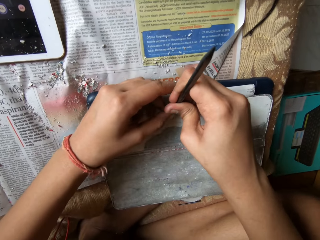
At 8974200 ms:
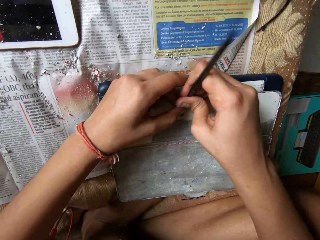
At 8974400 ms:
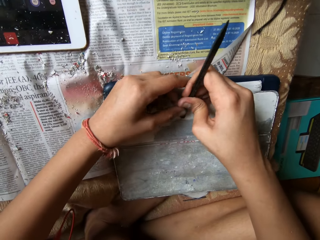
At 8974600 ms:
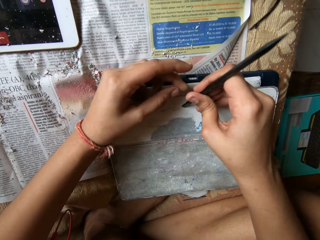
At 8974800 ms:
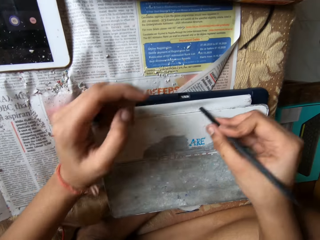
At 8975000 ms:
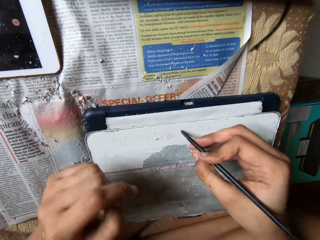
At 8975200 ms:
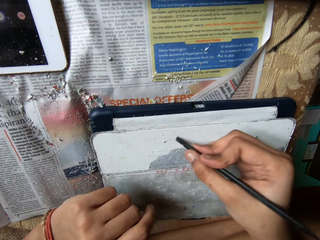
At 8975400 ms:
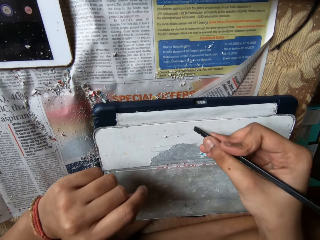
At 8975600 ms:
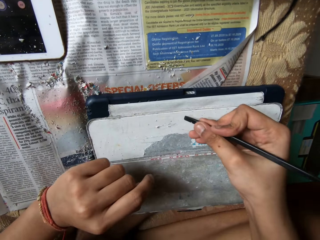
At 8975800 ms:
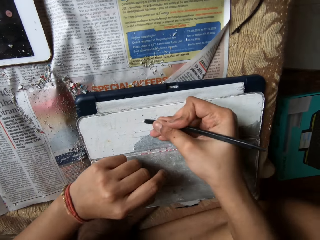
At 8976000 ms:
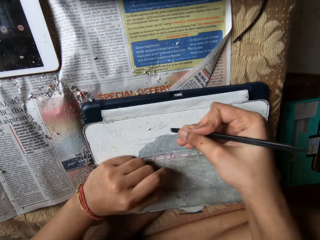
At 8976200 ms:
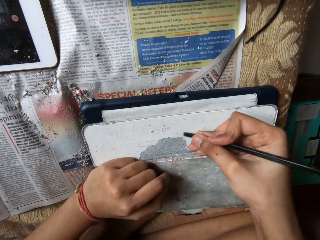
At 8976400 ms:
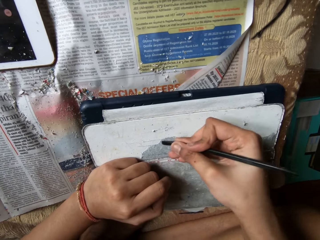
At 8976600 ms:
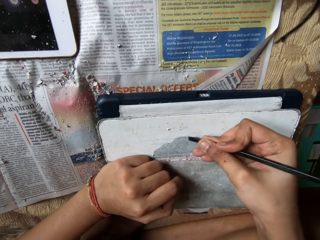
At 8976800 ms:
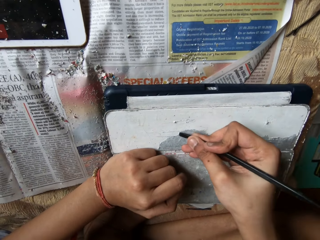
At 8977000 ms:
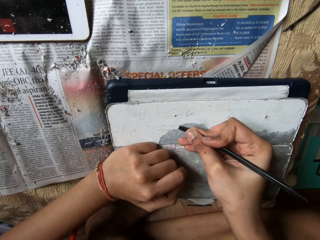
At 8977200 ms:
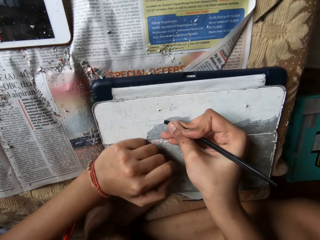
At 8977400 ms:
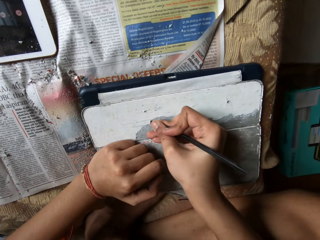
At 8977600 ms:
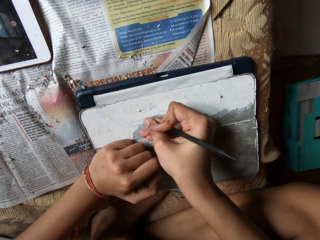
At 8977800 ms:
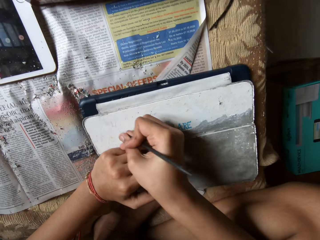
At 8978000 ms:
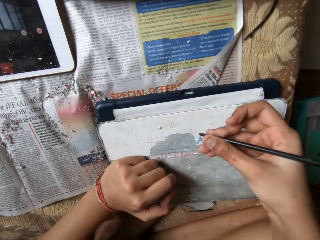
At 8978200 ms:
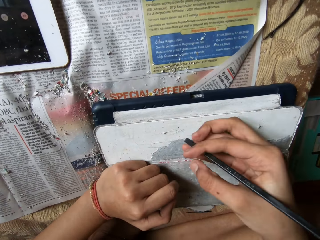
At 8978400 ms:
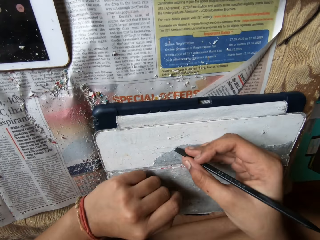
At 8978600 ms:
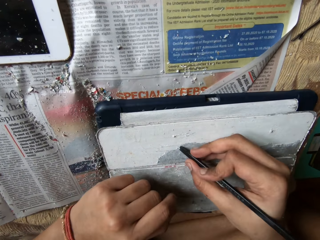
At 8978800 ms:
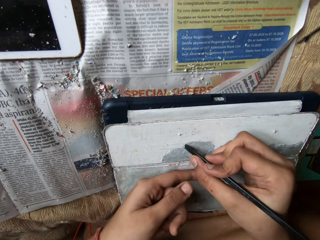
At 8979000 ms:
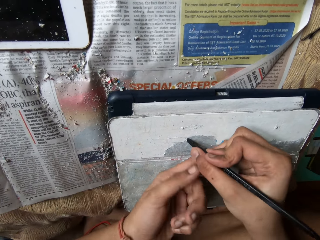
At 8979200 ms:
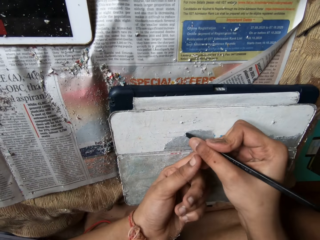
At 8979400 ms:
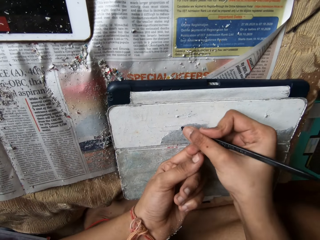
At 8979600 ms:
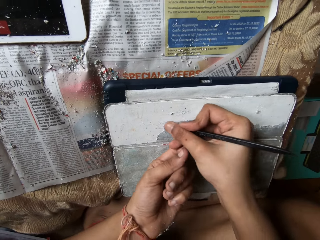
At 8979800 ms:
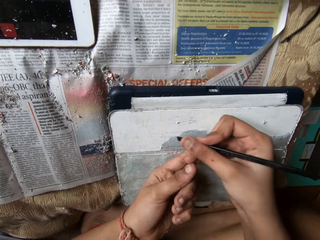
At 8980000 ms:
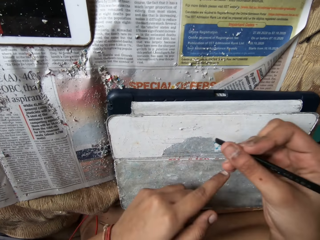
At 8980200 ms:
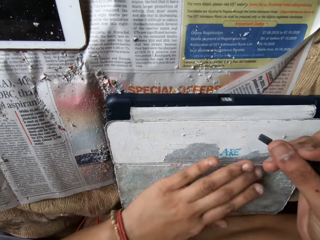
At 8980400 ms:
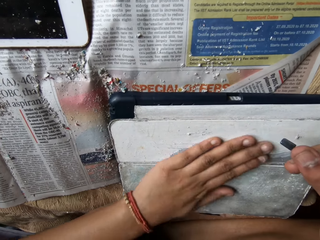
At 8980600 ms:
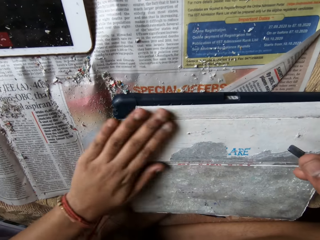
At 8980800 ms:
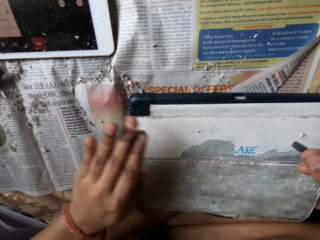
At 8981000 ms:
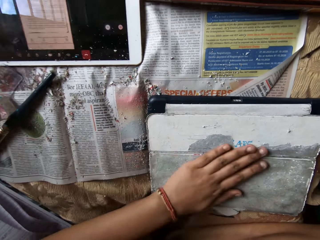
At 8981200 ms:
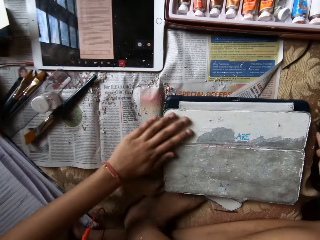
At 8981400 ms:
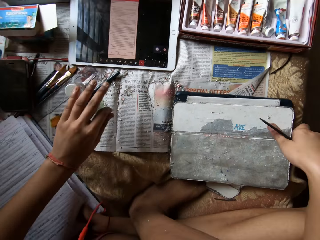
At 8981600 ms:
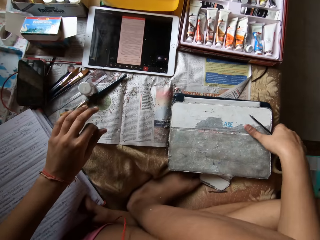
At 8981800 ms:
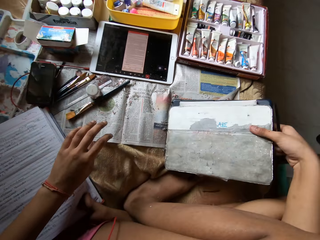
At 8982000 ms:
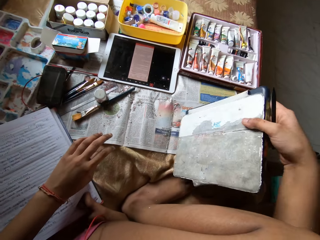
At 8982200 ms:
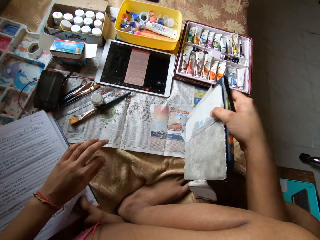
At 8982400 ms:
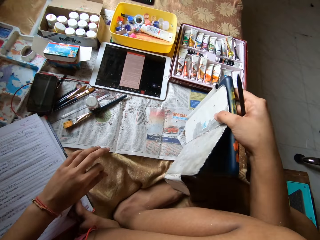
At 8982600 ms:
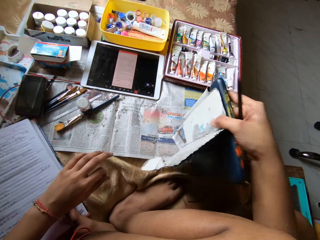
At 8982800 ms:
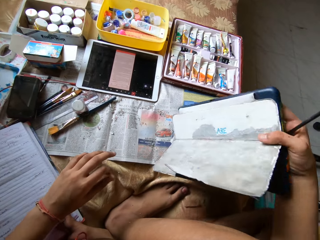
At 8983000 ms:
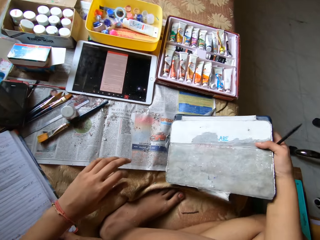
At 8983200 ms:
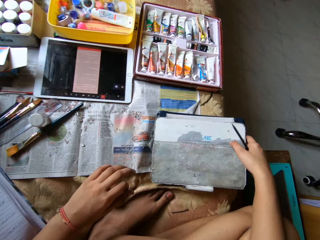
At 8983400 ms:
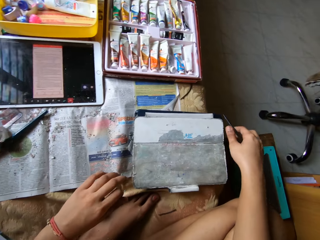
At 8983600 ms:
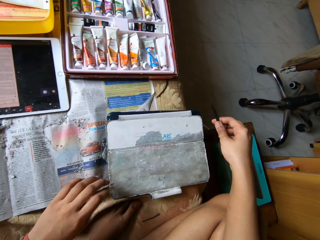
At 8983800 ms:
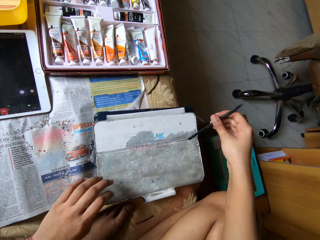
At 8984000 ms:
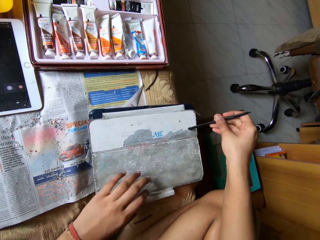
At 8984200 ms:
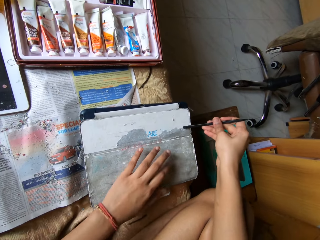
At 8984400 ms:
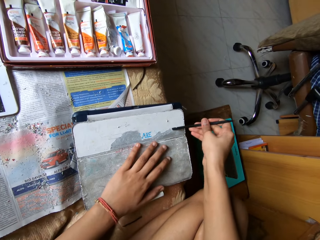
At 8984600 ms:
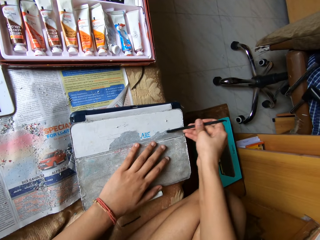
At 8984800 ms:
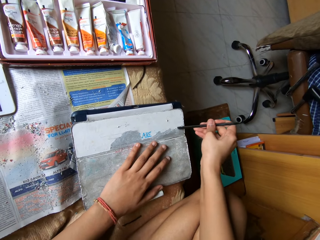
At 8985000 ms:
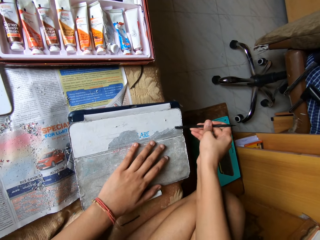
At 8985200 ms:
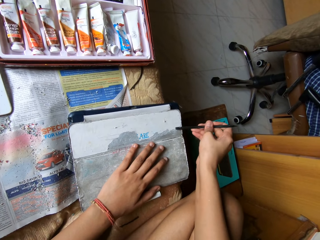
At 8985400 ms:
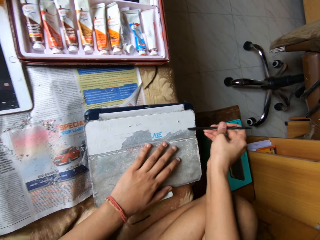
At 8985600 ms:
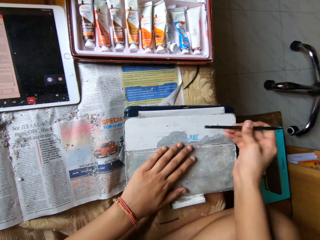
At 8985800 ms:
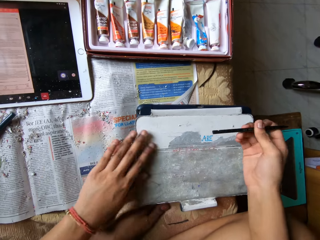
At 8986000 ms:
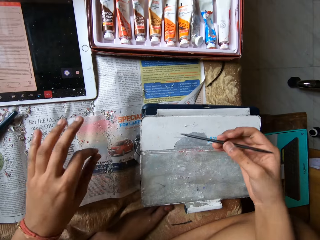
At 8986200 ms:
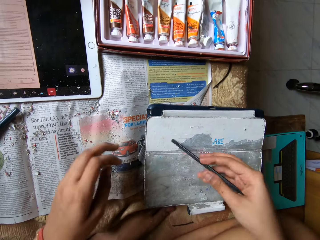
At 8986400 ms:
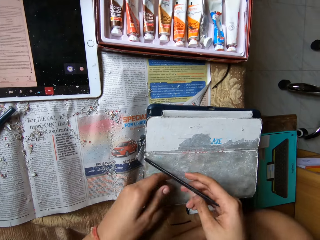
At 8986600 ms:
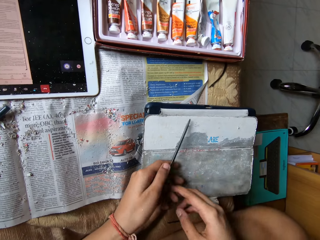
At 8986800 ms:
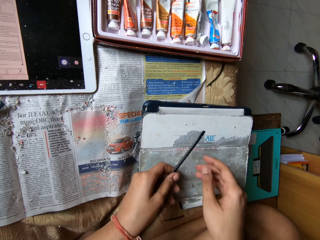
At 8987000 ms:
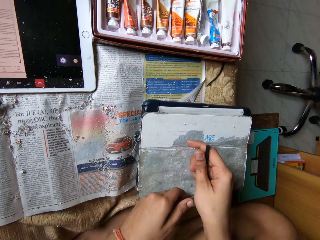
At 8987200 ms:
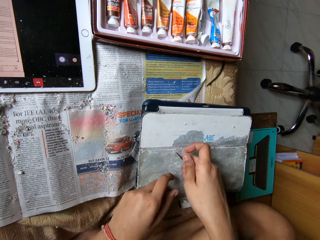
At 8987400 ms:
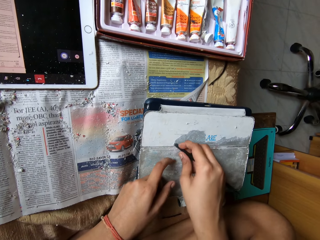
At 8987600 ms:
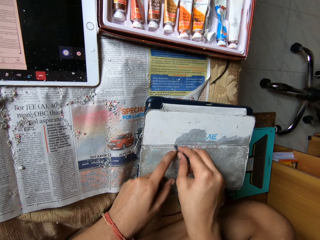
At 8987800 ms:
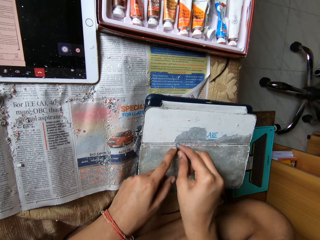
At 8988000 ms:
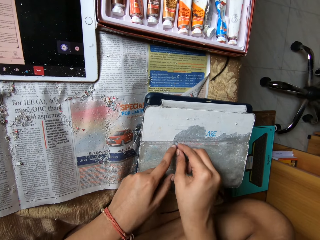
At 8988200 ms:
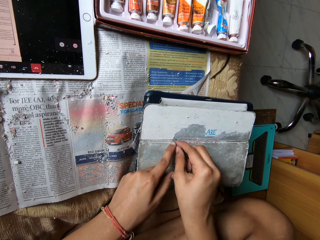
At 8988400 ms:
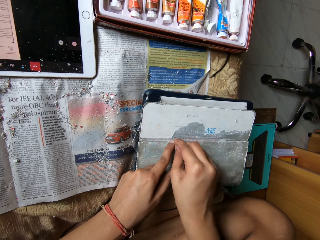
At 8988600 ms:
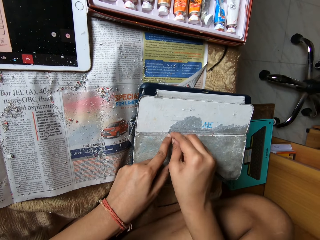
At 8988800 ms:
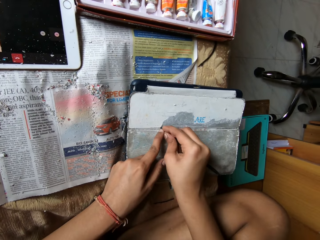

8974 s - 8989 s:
The camera wearer holds the pouch with her left hand. She scratches the pouch with the pen in her right hand. She sweeps the pouch with her left hand. She picks up the pouch with her right hand. She hits the pouch on the bed with her right hand. She drops the pouch on the bed with her right hand. She scratches the pouch with the pen in her right hand. She puts her left hand on the pouch. She passes the pen to her left hand from her right hand. She passes the pen to her right hand from her left hand. She scratches the pouch with the pen in her right hand.

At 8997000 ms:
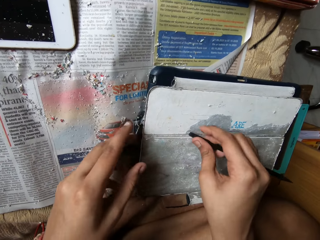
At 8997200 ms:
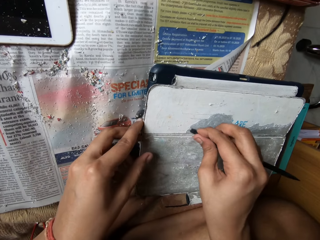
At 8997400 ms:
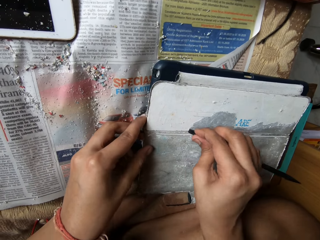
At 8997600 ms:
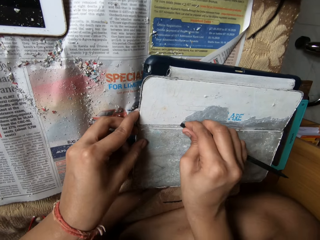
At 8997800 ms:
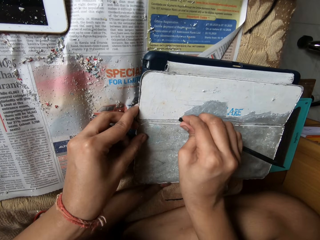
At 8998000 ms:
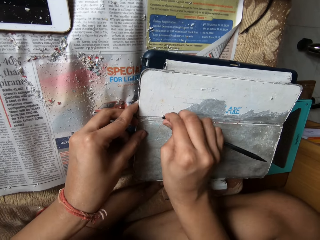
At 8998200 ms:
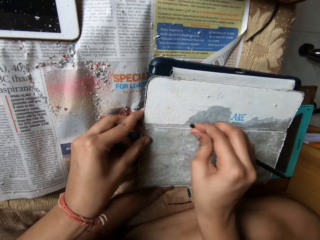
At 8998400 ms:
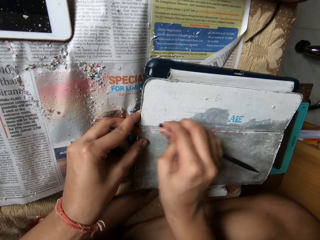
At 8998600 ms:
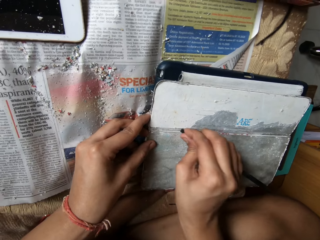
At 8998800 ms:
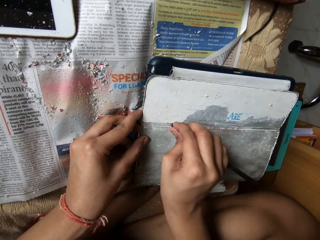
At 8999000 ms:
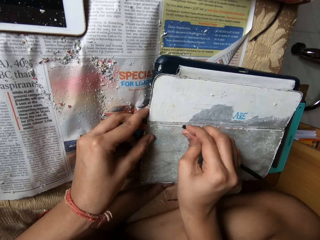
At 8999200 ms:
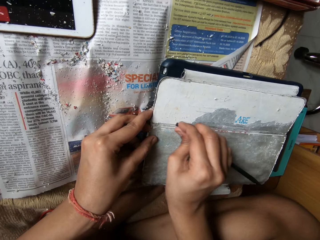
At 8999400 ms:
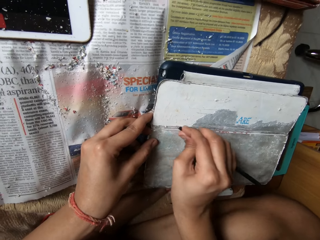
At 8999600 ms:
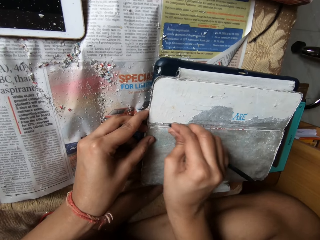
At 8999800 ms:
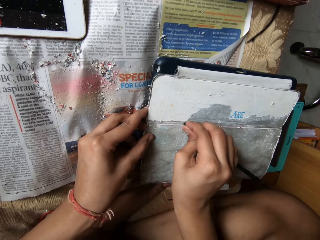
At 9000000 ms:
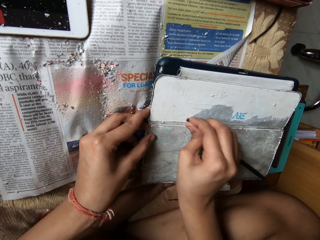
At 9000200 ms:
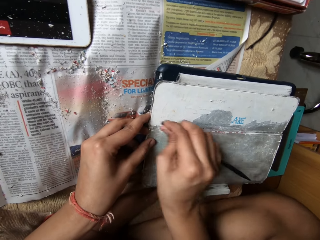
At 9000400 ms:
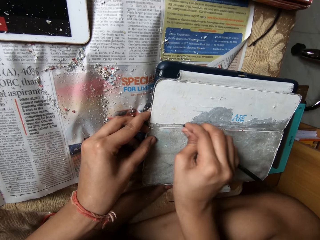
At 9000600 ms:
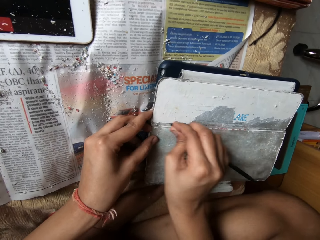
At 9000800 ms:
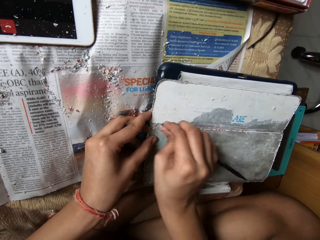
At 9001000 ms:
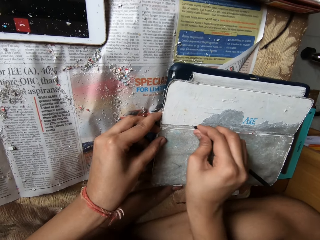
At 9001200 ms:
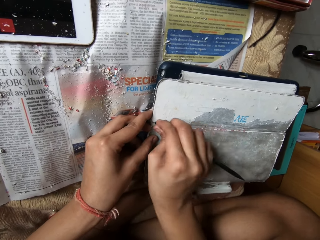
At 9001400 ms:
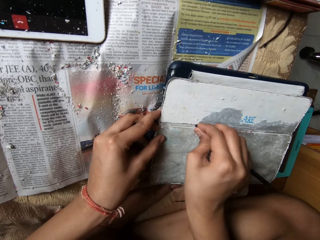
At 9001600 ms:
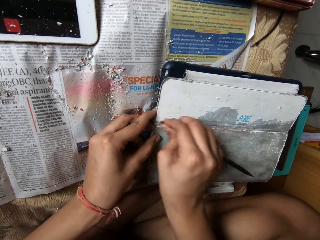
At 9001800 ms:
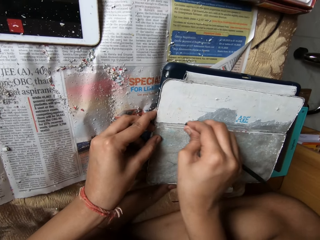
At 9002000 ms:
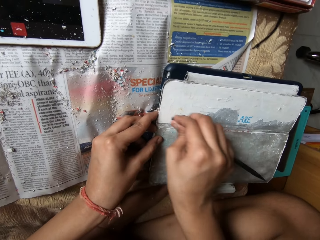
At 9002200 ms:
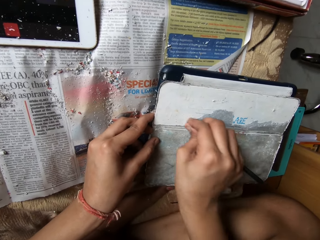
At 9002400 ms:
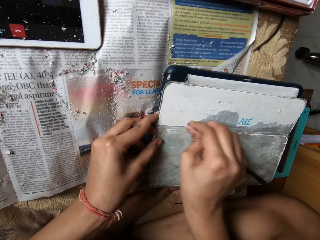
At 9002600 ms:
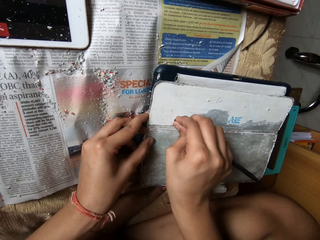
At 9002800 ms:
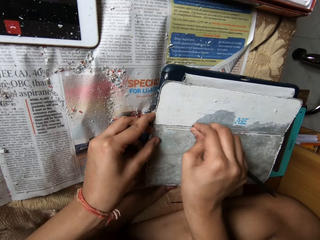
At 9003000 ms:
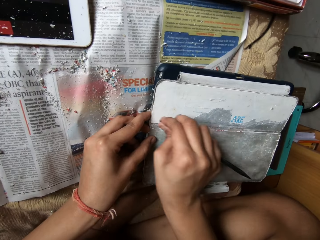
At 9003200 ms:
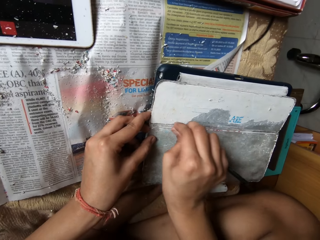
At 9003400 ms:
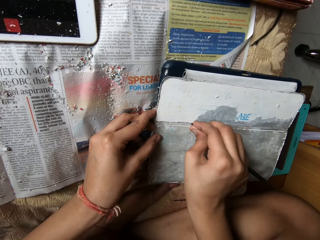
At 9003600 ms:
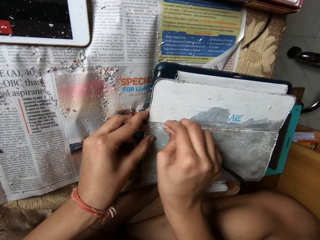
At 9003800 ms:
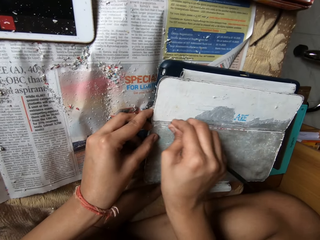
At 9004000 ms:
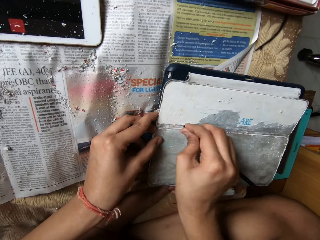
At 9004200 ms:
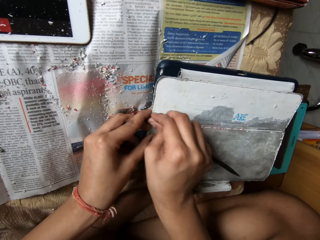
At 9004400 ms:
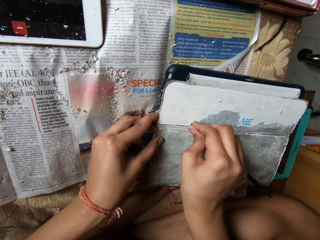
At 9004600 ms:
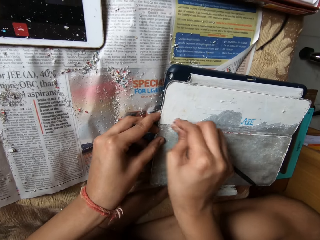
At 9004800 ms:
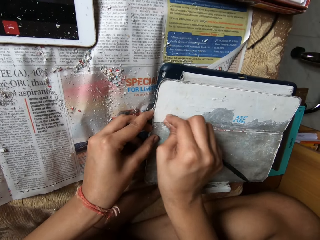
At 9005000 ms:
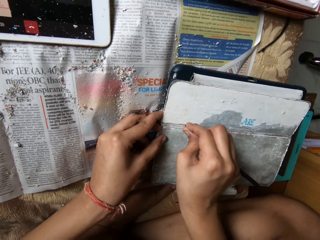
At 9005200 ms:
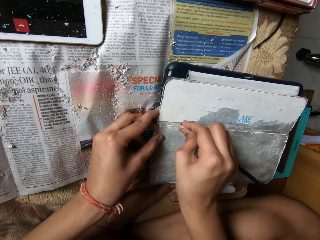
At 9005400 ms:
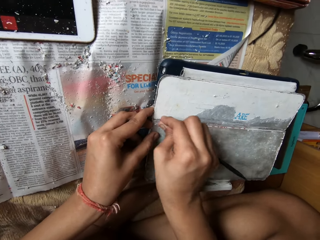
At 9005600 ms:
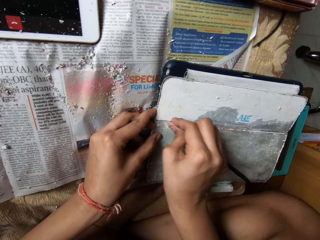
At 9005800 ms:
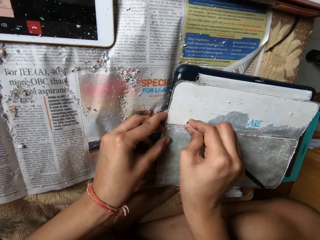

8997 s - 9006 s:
The camera wearer holds the pouch with her left hand. She scratches the pouch with the pen in her right hand. The man speaks in the background.
